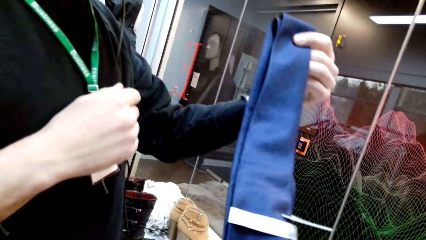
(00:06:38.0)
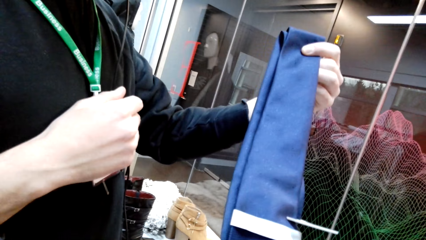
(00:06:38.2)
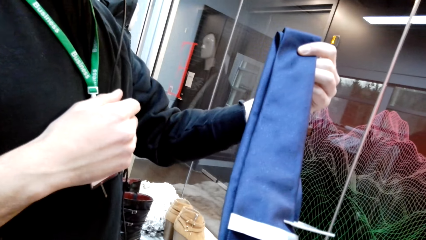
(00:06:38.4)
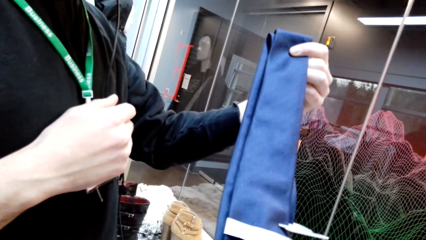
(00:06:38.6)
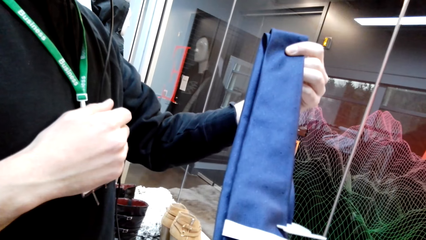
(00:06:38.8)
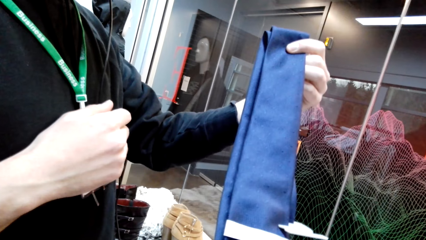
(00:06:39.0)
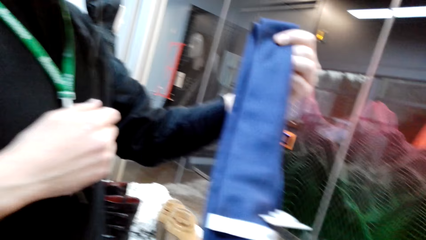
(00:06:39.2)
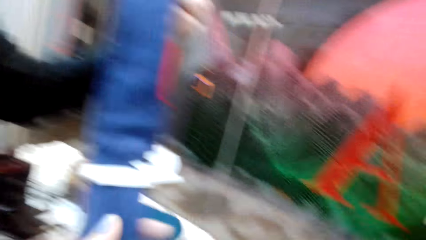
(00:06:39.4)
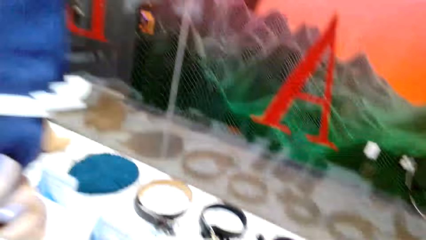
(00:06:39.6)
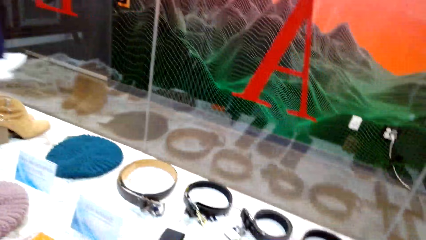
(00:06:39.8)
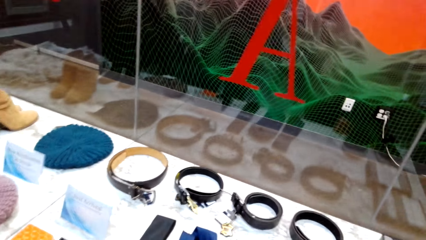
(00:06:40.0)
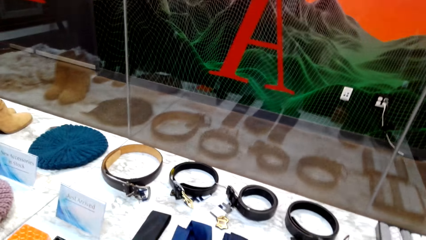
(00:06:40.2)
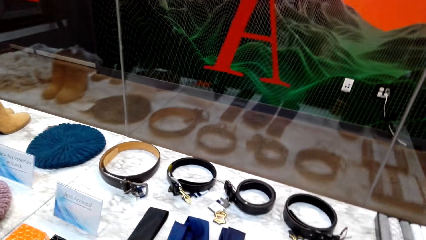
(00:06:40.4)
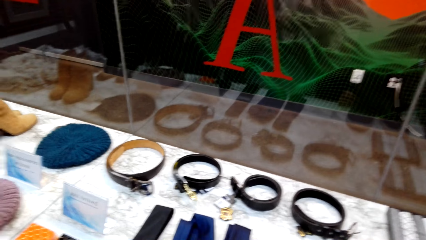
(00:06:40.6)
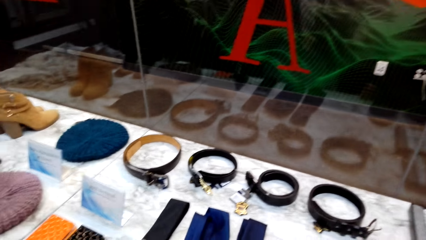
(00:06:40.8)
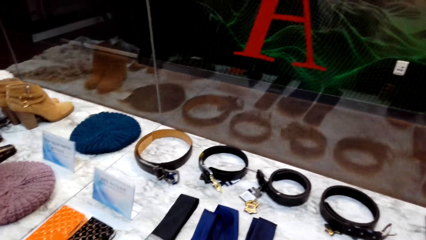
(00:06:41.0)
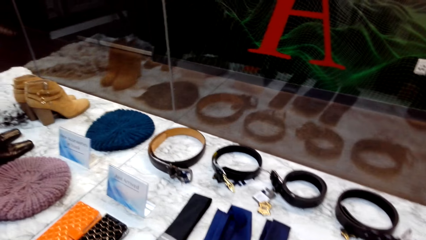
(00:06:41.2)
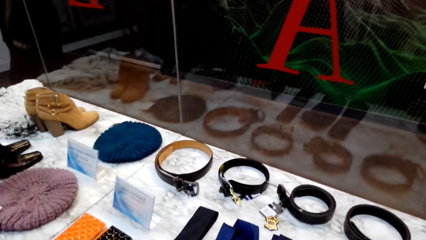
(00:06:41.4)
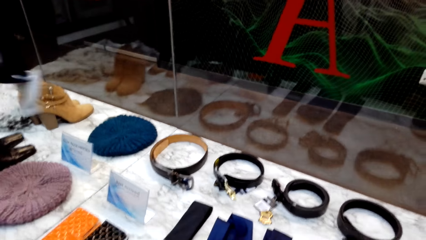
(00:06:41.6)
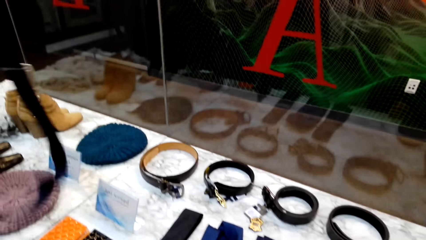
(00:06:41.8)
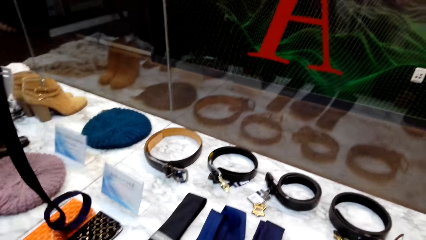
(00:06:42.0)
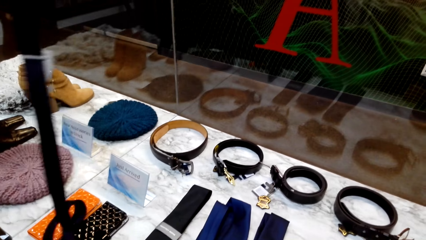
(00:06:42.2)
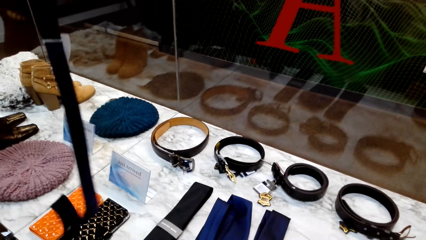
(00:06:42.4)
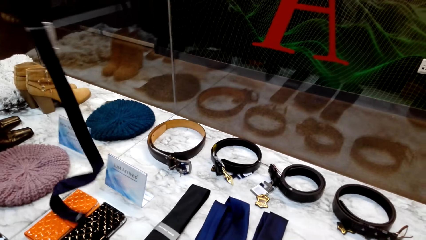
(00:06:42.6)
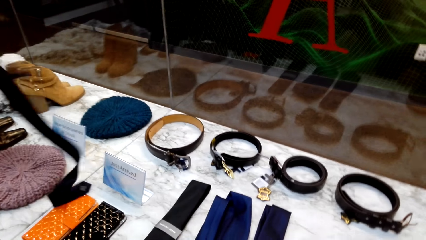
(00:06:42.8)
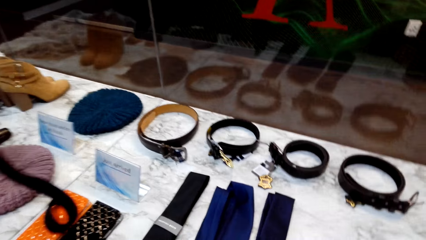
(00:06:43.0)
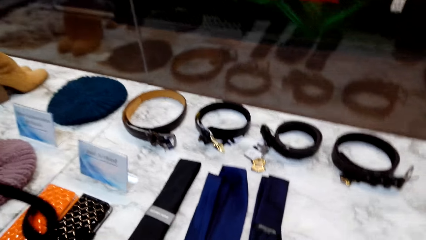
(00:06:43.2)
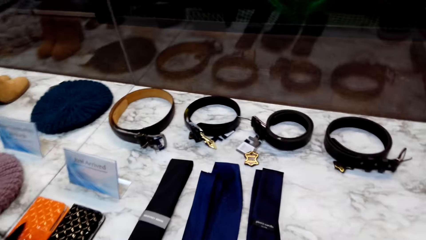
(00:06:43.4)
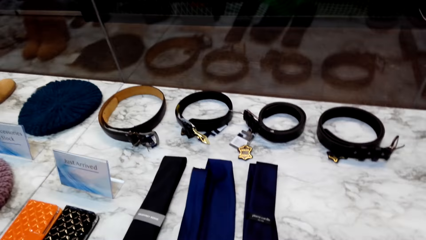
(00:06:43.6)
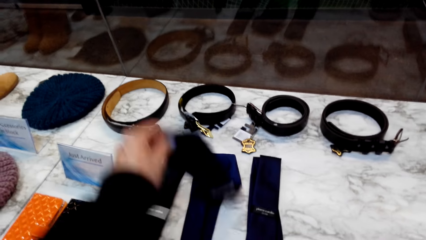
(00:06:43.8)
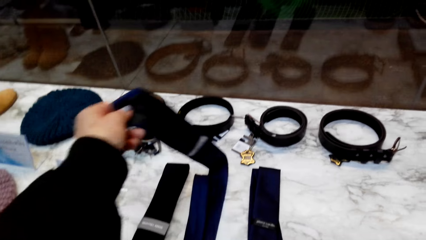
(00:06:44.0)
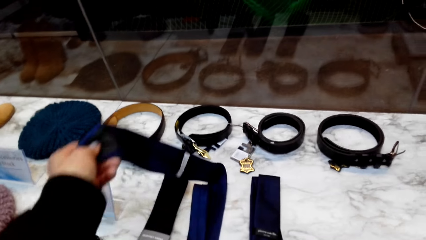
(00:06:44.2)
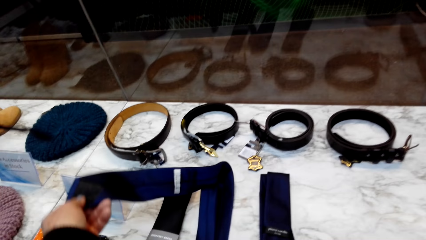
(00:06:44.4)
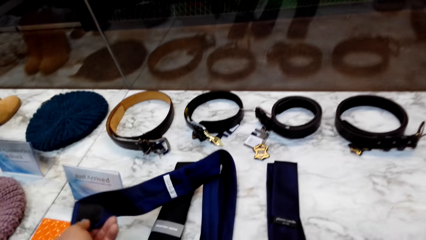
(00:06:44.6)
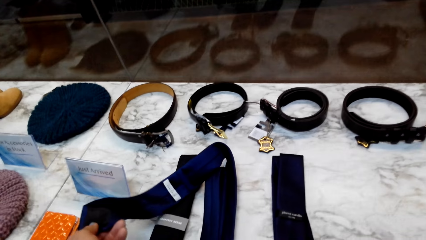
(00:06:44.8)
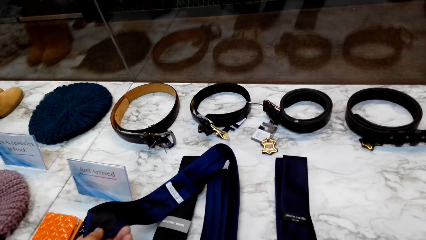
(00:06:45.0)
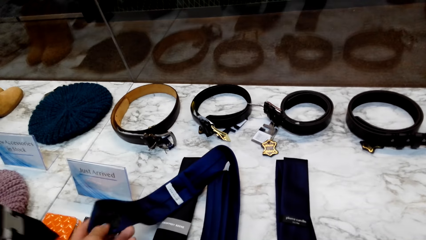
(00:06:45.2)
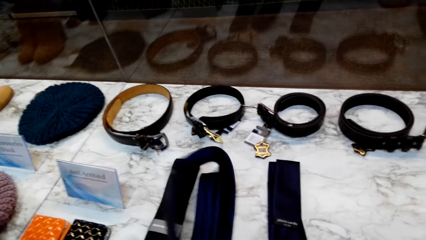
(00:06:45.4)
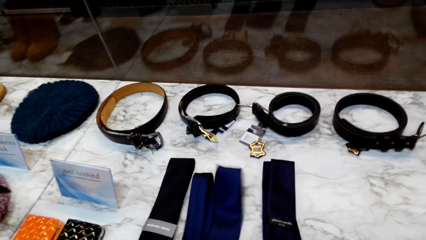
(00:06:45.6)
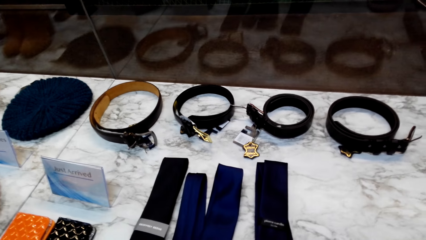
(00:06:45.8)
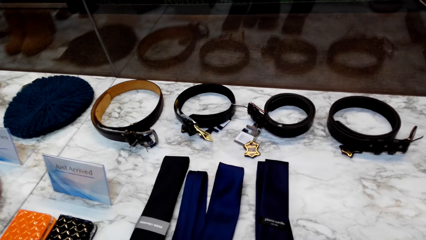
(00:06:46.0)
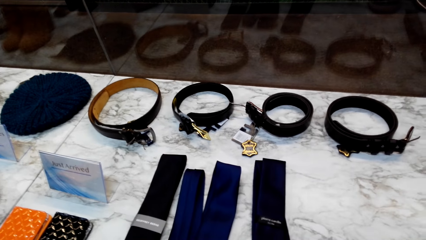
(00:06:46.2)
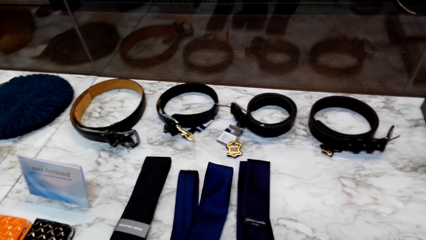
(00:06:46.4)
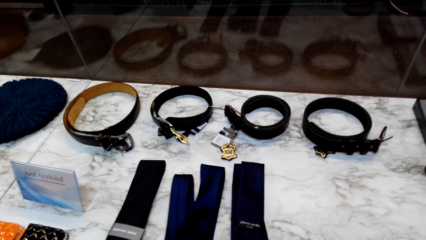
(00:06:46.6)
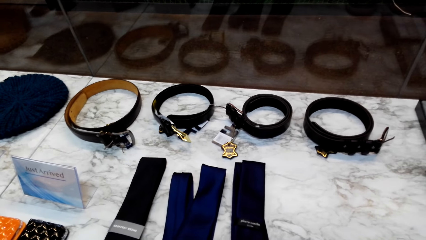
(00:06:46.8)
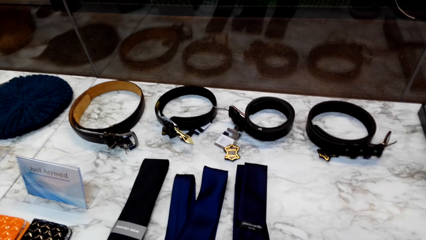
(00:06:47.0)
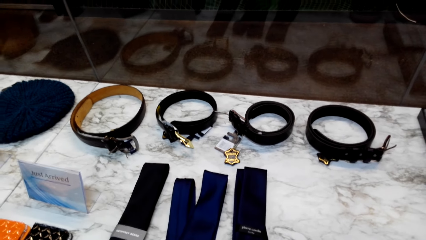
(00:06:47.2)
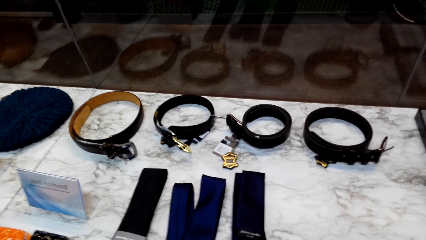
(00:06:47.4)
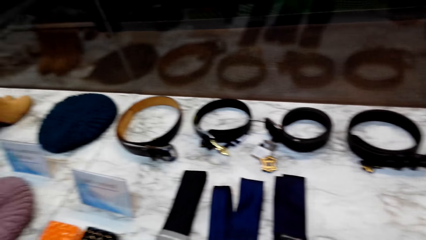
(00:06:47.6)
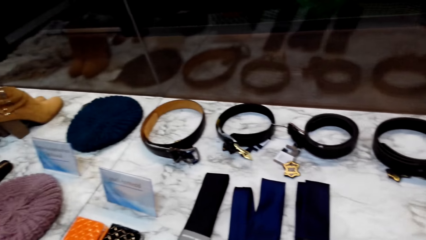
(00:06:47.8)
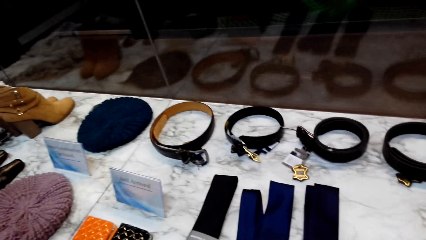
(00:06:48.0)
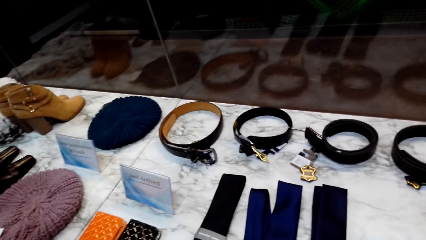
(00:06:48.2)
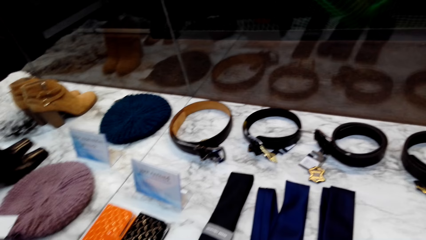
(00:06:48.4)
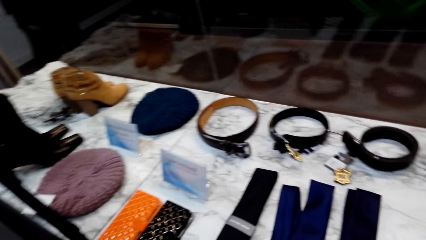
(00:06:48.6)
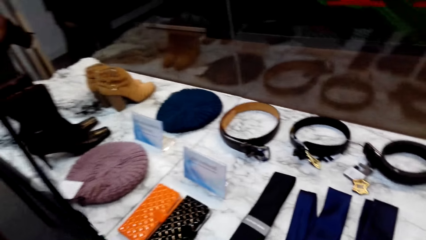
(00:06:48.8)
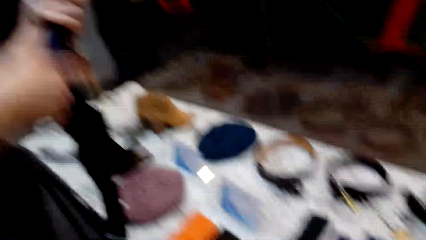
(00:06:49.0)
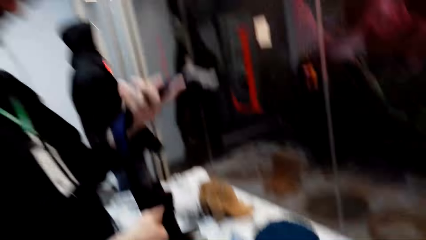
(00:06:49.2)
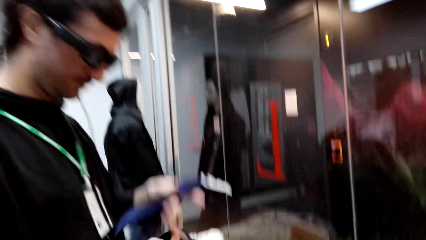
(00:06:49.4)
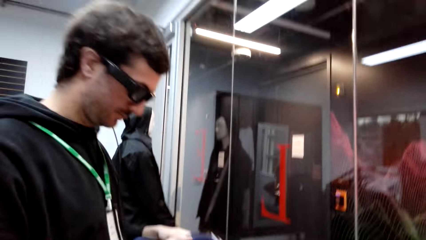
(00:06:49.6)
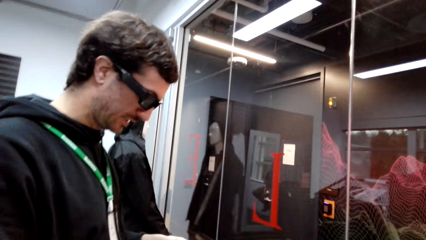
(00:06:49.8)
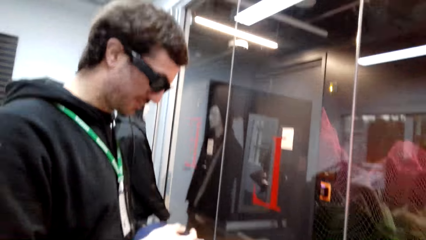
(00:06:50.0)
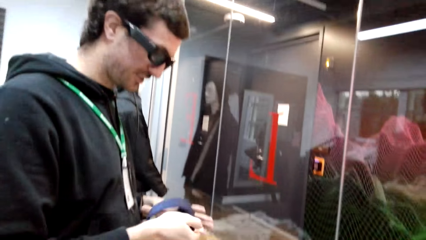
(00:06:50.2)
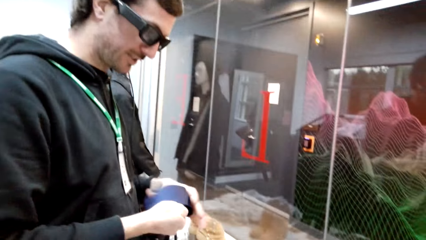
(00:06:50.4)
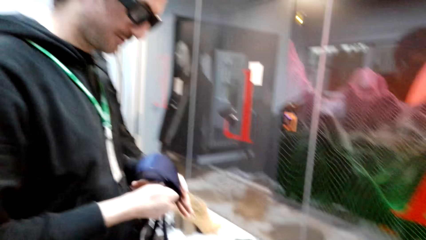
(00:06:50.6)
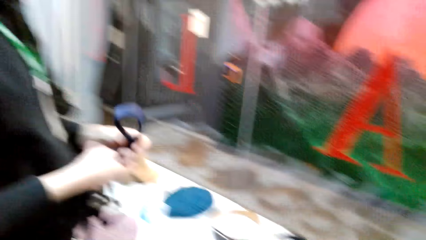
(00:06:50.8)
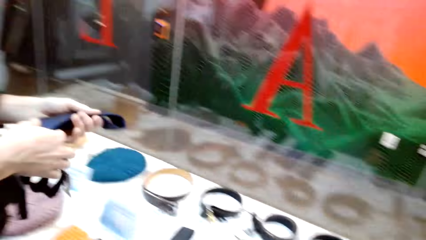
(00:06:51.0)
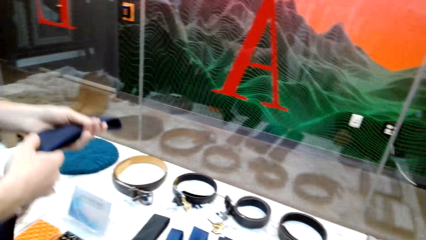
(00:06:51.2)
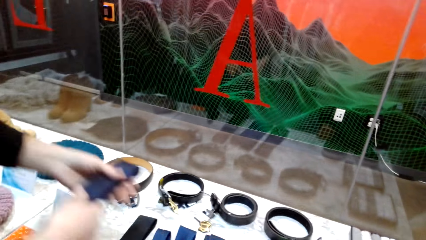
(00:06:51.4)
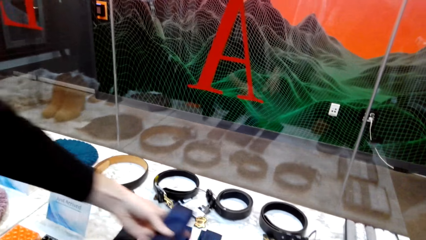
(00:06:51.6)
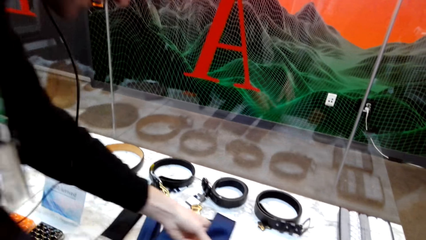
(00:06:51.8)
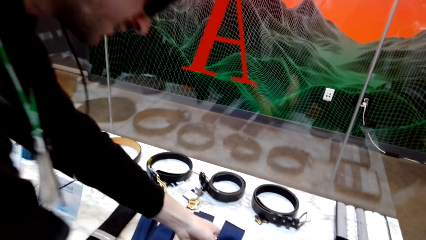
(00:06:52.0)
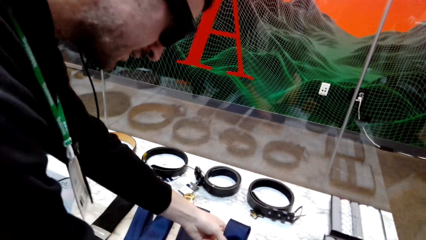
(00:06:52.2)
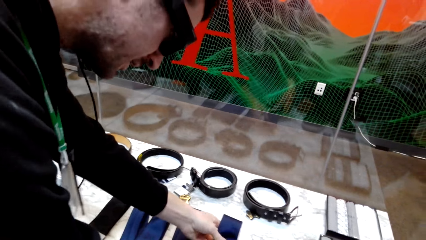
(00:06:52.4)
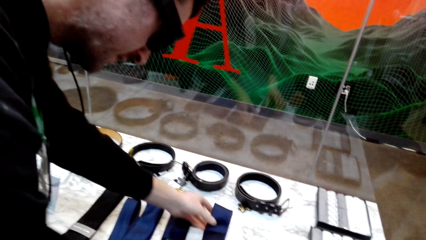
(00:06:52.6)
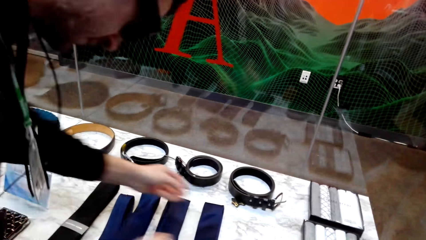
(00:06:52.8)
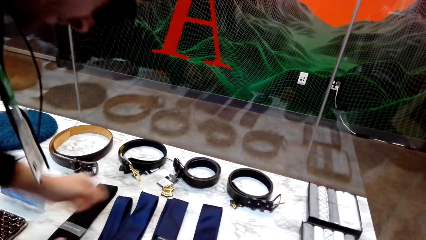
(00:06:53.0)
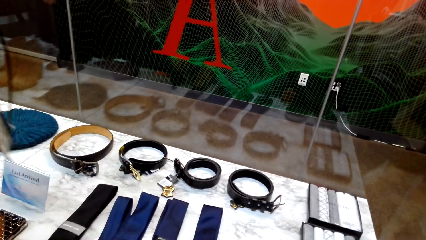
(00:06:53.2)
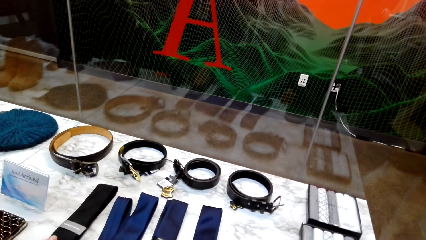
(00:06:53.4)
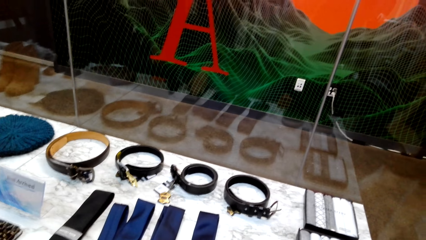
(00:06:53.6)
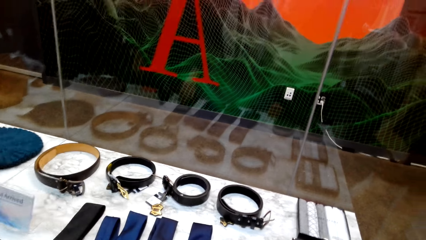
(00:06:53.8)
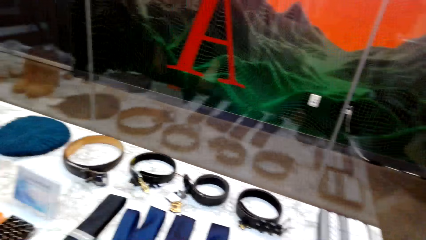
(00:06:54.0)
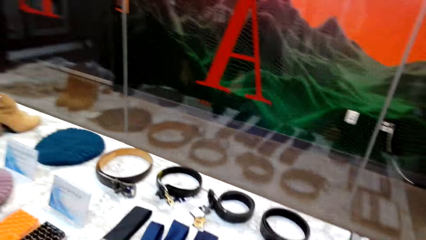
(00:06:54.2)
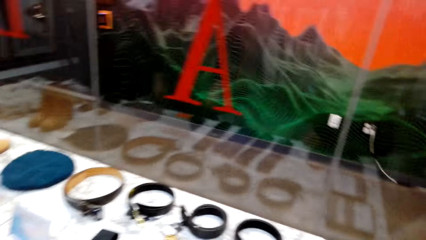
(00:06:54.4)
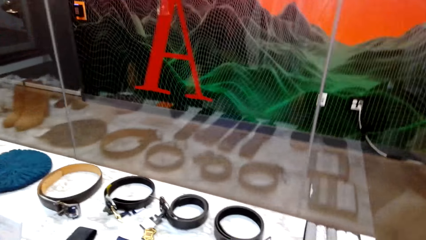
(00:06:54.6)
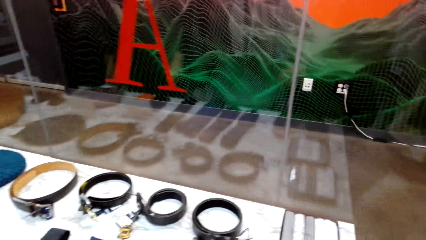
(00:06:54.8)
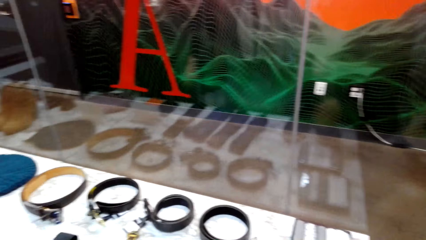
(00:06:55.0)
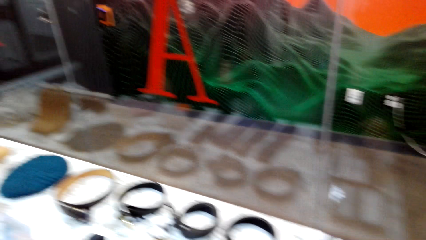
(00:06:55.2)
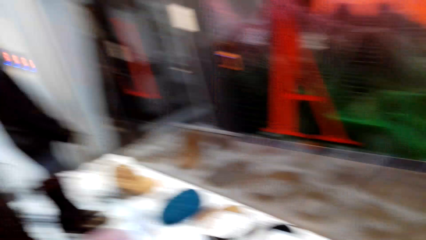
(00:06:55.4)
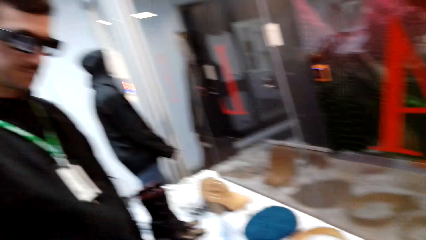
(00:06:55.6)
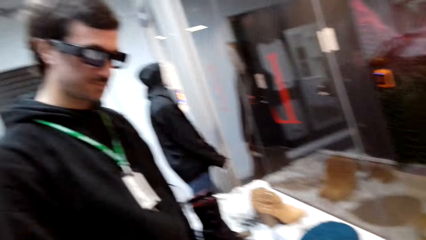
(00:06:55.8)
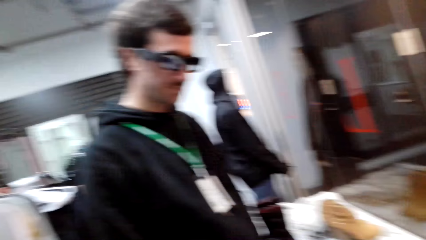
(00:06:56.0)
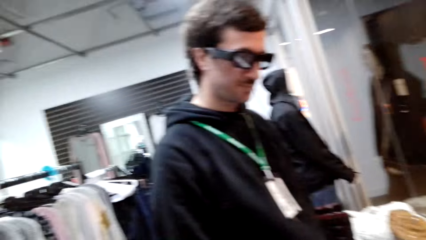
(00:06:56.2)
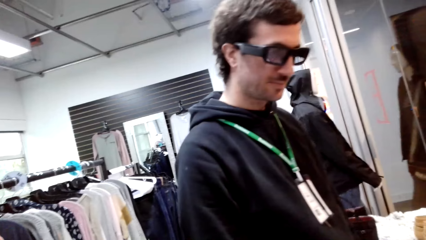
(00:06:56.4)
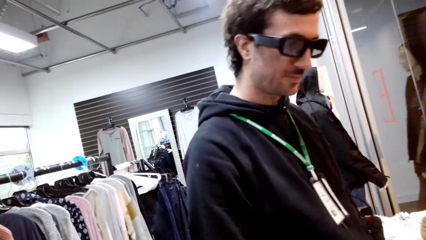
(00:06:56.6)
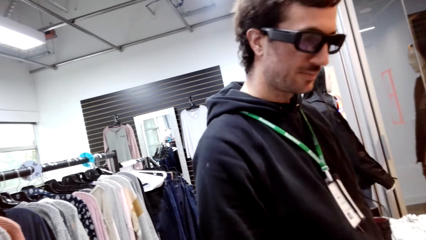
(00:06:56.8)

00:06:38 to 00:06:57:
The camera wearer converses with the man. They touch a tie. The man folds the tie, converses with the camera wearer, and places the tie on the display. The camera wearer converses with the man.
